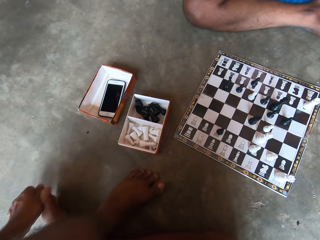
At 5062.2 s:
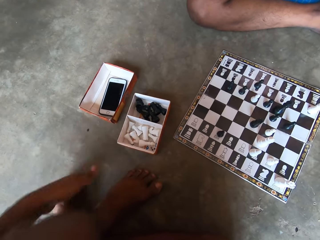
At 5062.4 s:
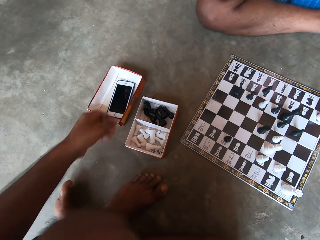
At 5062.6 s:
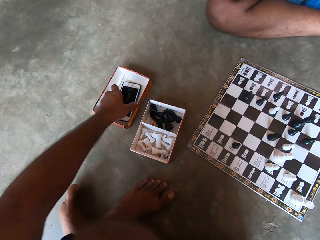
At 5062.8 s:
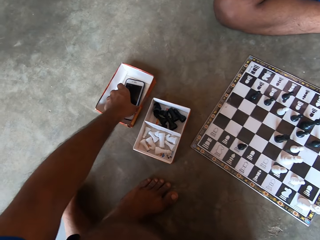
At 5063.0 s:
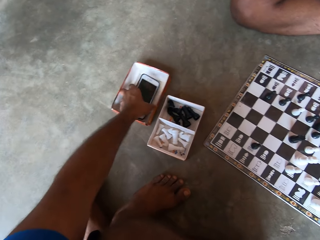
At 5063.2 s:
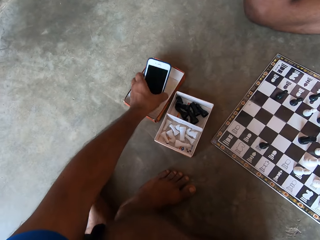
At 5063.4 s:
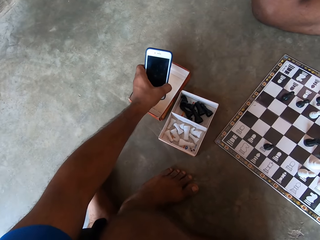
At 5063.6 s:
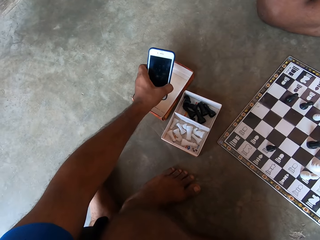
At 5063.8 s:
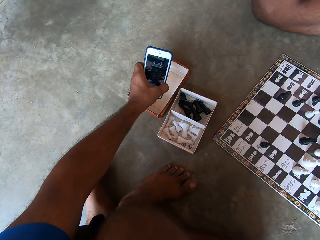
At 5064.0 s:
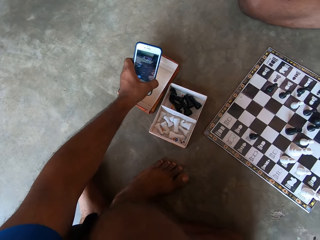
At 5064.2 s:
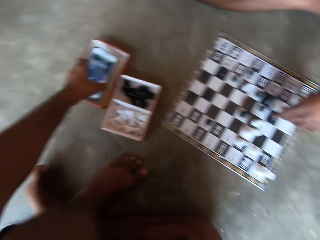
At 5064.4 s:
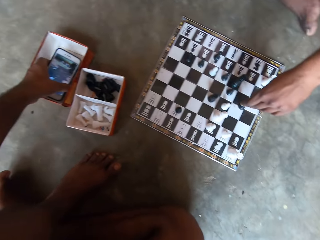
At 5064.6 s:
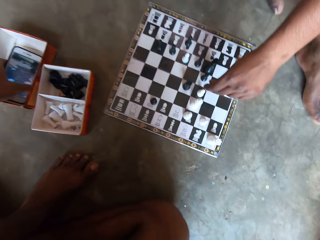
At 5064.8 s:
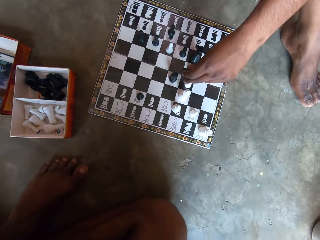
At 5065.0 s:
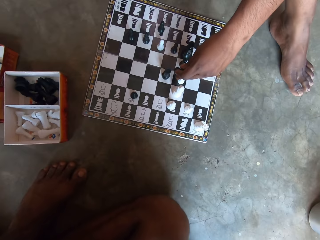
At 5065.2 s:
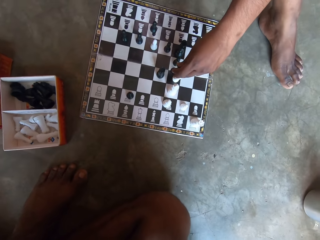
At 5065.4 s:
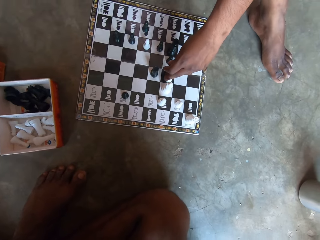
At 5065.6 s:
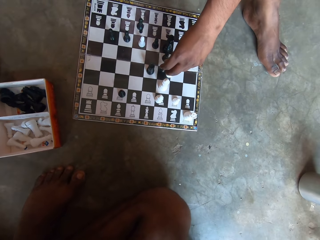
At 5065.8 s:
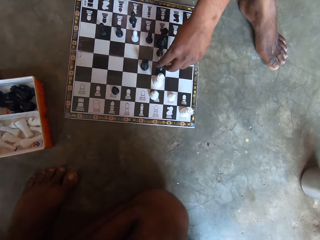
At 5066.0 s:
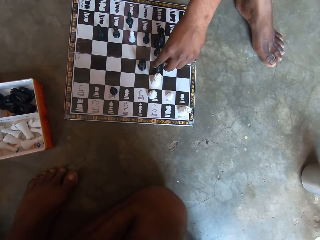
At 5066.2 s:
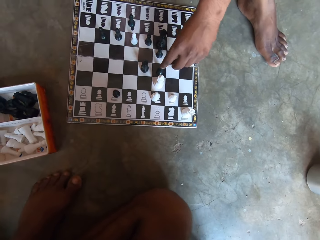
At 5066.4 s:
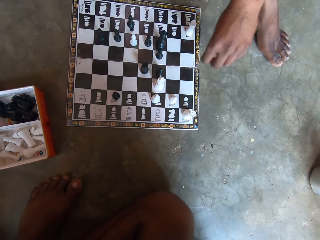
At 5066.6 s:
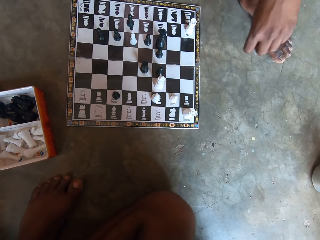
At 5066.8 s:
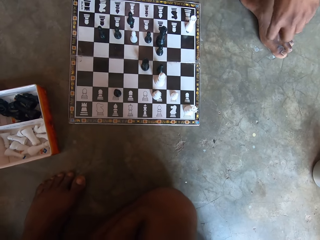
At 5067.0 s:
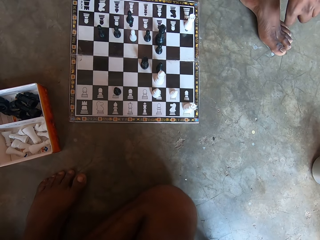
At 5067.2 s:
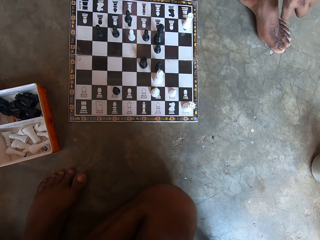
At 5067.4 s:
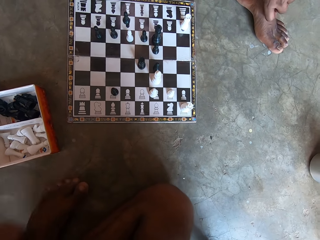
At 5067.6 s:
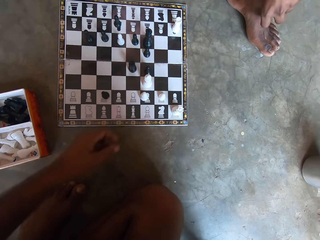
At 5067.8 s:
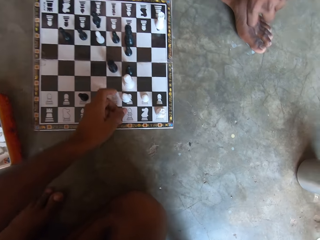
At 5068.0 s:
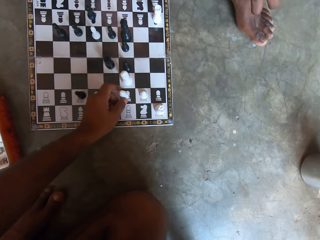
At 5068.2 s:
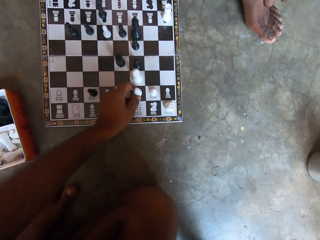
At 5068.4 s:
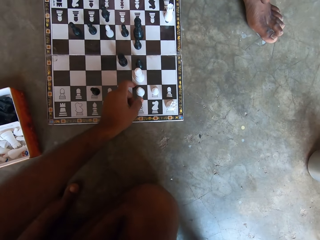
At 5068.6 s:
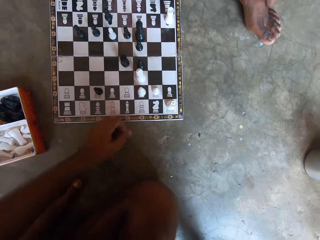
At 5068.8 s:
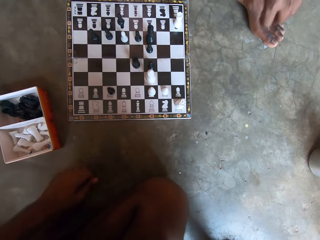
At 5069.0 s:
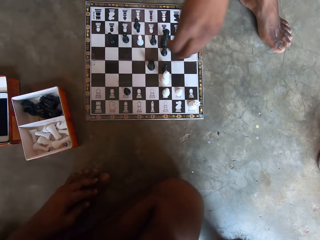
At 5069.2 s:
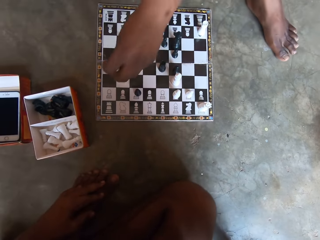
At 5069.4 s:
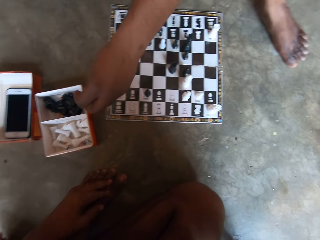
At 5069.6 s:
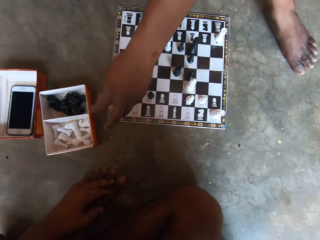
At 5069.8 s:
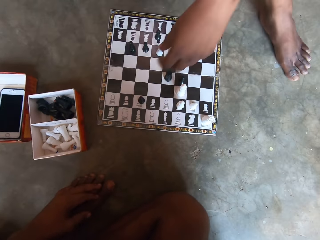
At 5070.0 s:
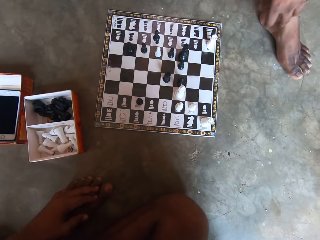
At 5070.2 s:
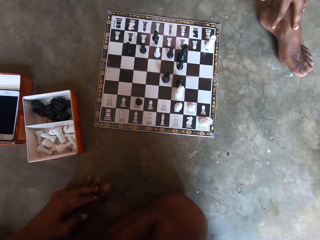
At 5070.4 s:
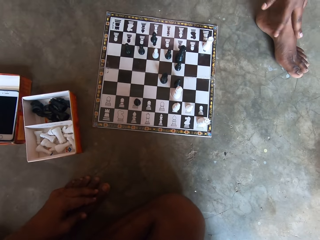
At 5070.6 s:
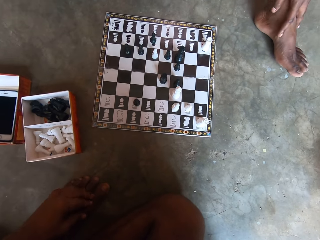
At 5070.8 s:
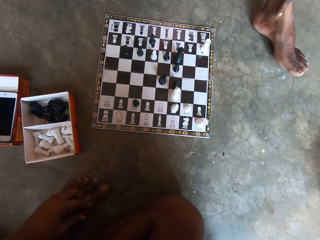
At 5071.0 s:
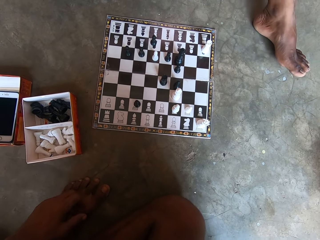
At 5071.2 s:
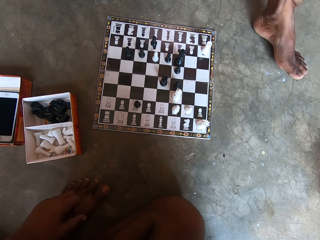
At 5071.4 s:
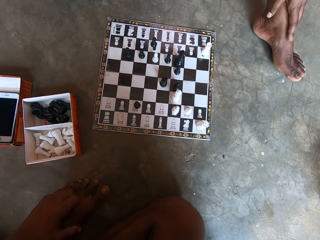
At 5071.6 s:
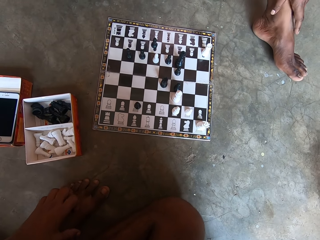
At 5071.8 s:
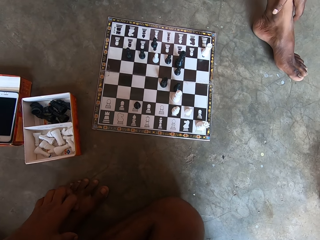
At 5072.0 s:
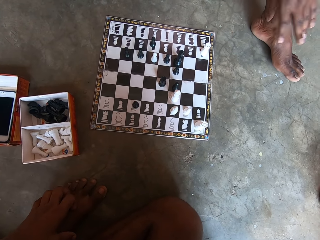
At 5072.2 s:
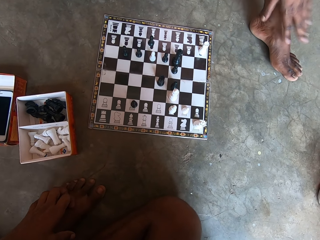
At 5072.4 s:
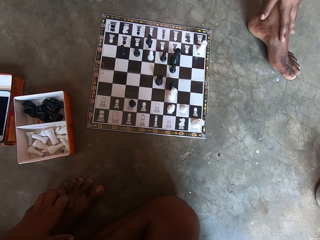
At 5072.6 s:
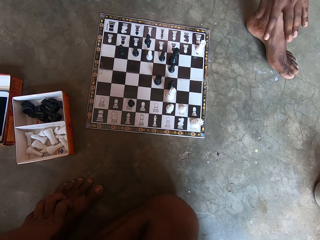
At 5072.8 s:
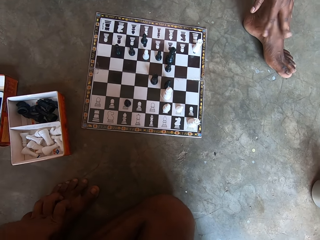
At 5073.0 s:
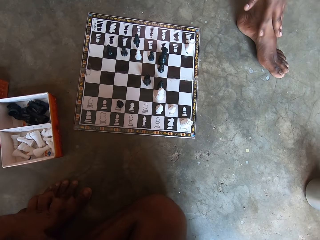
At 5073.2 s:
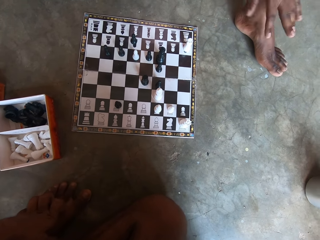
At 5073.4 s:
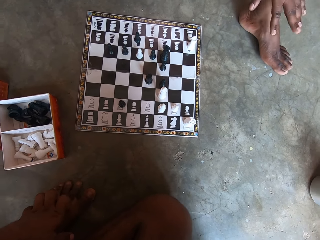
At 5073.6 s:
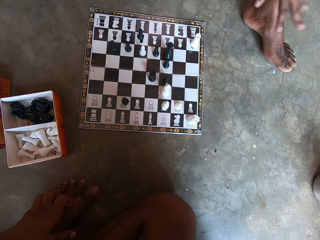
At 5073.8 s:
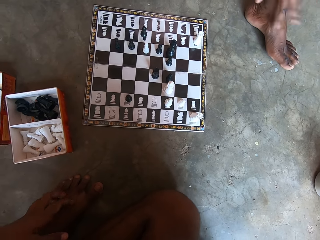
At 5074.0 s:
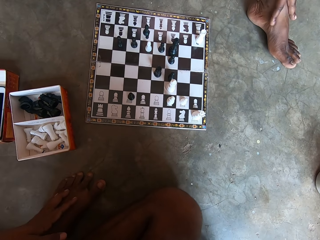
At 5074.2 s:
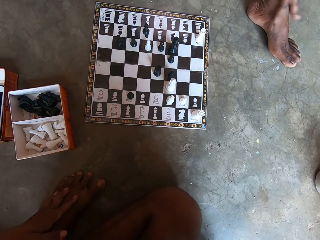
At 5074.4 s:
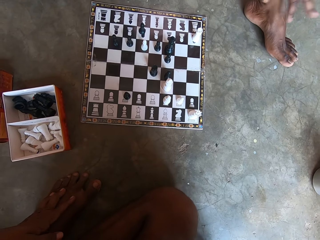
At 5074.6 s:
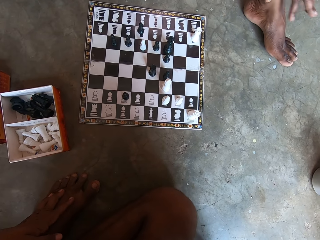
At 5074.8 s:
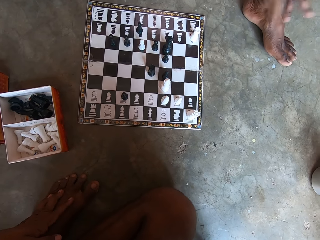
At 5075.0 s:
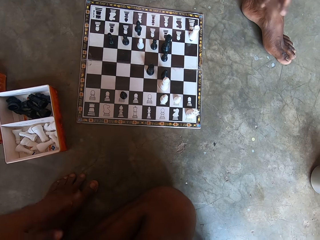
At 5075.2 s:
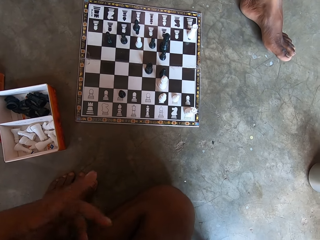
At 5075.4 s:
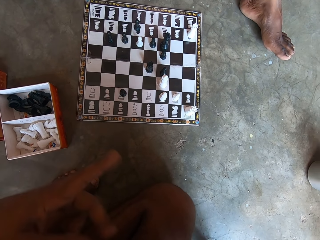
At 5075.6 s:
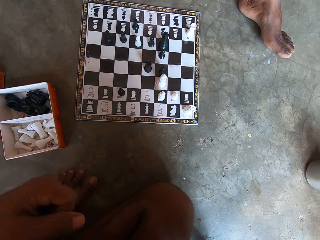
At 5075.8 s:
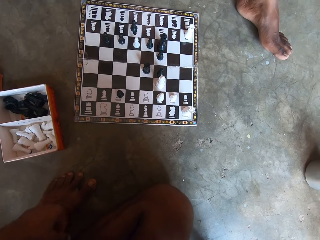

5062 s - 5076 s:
The camera wearer picks up the phone in the carton on the floor. A man holds a chess piece. The man checks the chess piece and unhands the chess piece. The camera wearer adjusts the chess piece. They hold the chess piece and unhand the chess piece. The man holds the chess piece. The man drops the chess piece in the carton. The man unhands the chess piece and hits the feet.

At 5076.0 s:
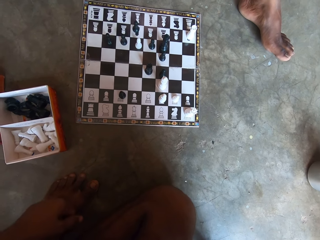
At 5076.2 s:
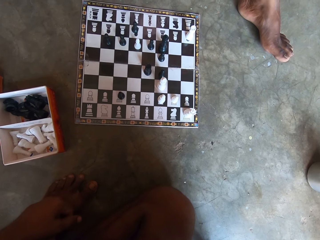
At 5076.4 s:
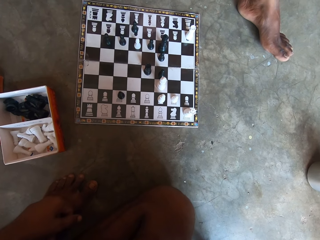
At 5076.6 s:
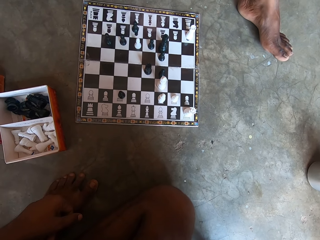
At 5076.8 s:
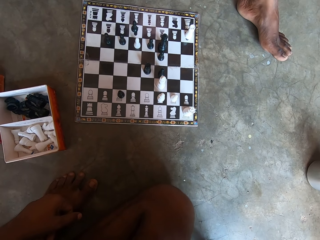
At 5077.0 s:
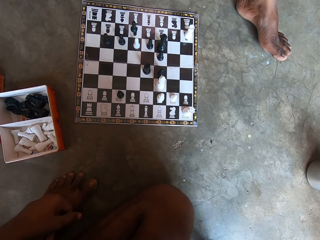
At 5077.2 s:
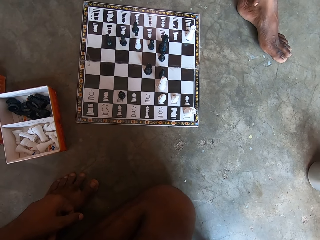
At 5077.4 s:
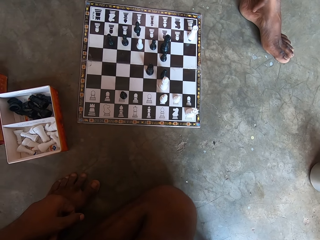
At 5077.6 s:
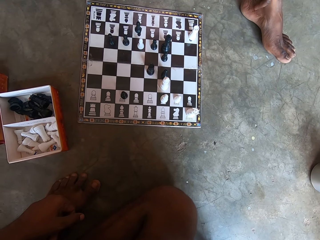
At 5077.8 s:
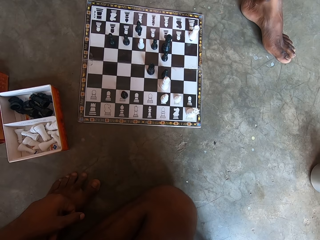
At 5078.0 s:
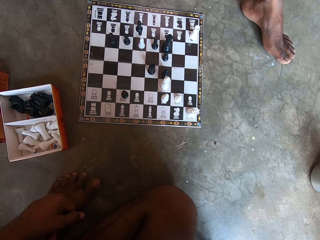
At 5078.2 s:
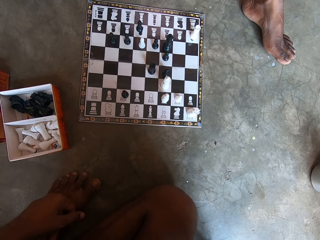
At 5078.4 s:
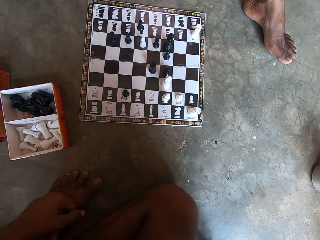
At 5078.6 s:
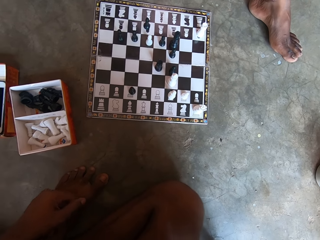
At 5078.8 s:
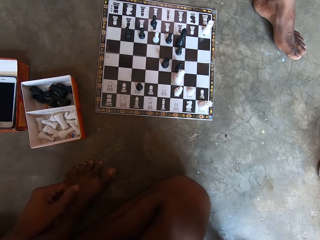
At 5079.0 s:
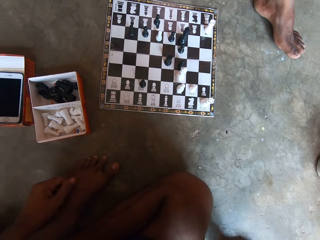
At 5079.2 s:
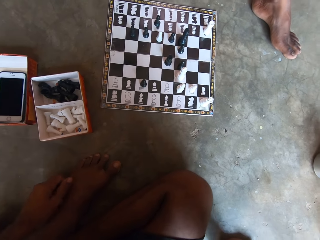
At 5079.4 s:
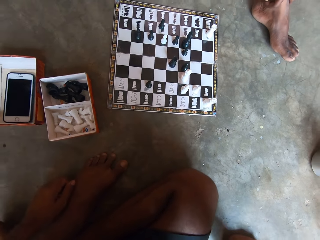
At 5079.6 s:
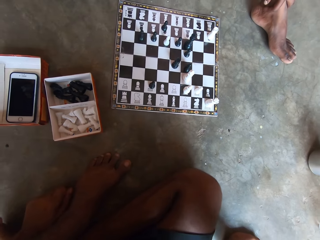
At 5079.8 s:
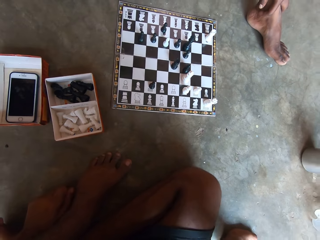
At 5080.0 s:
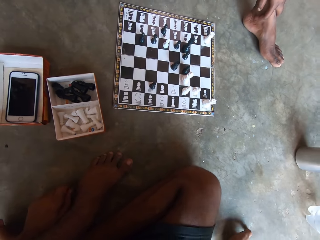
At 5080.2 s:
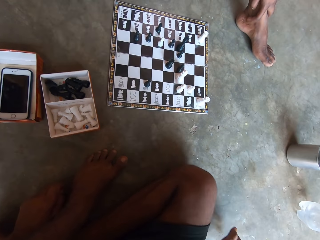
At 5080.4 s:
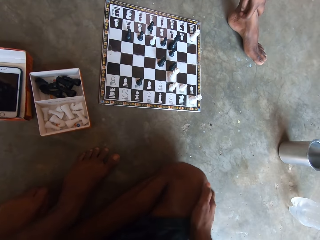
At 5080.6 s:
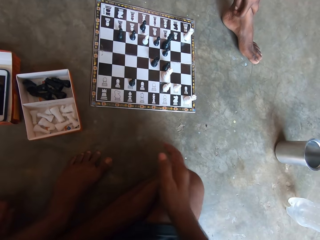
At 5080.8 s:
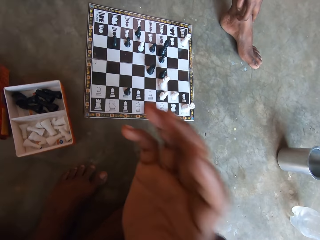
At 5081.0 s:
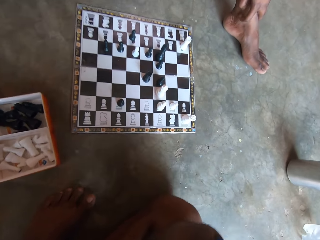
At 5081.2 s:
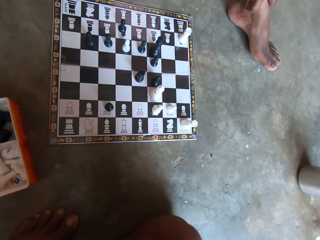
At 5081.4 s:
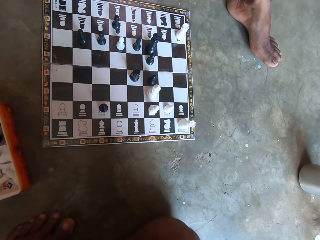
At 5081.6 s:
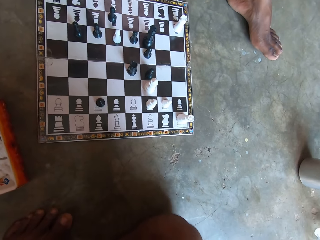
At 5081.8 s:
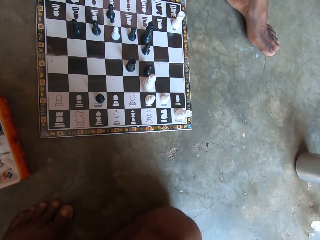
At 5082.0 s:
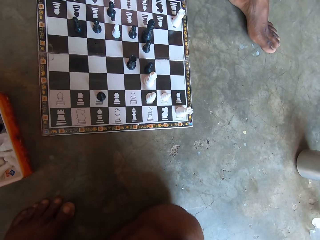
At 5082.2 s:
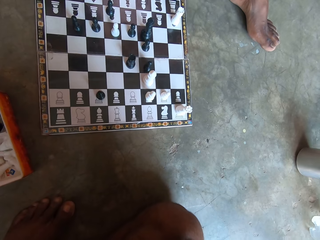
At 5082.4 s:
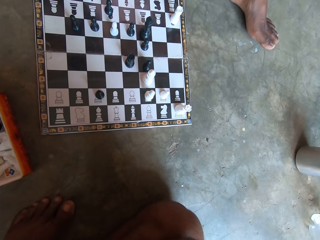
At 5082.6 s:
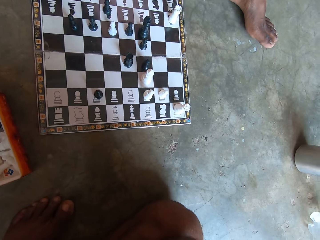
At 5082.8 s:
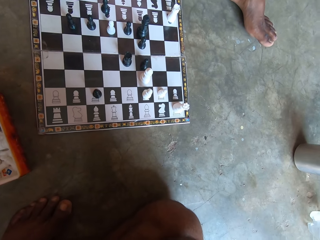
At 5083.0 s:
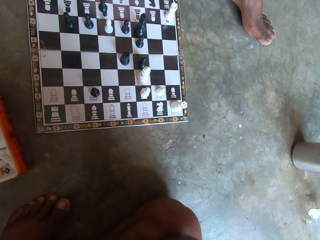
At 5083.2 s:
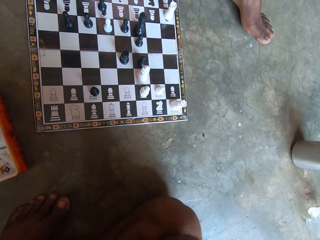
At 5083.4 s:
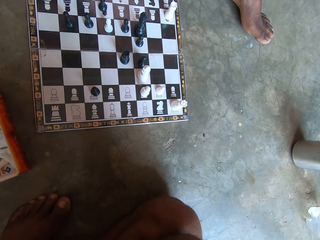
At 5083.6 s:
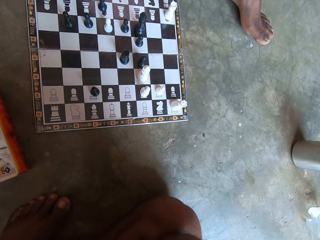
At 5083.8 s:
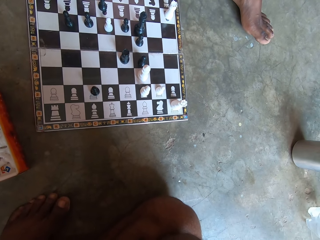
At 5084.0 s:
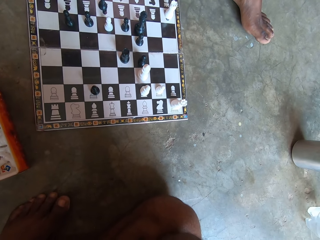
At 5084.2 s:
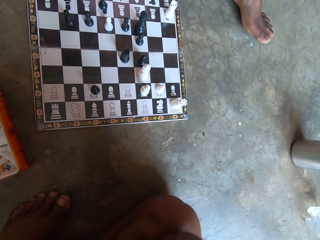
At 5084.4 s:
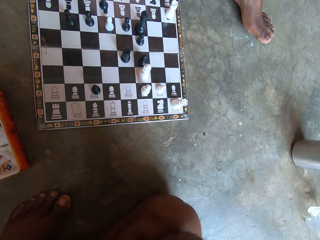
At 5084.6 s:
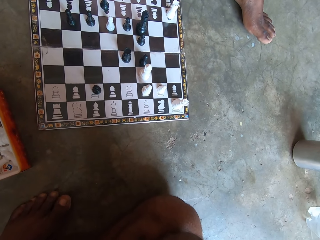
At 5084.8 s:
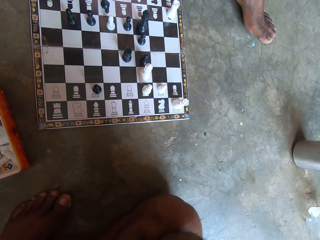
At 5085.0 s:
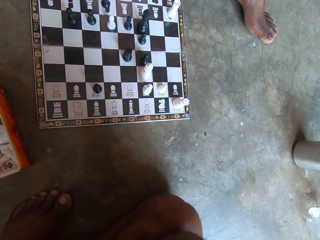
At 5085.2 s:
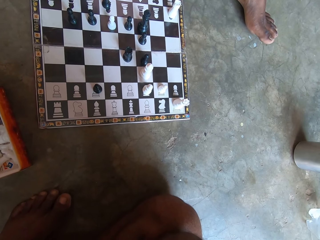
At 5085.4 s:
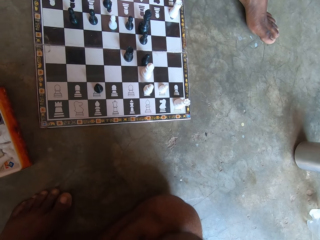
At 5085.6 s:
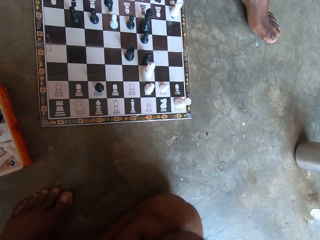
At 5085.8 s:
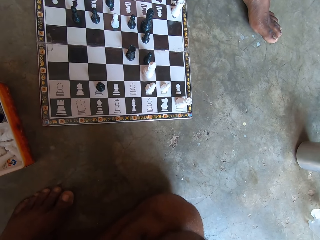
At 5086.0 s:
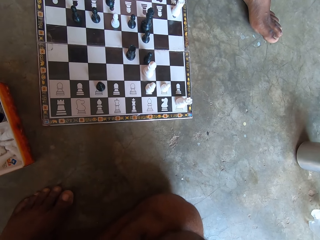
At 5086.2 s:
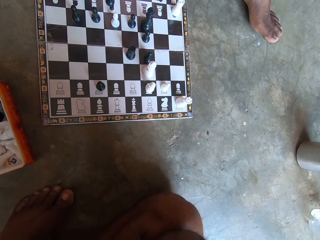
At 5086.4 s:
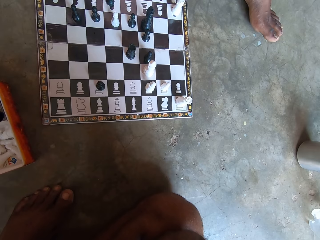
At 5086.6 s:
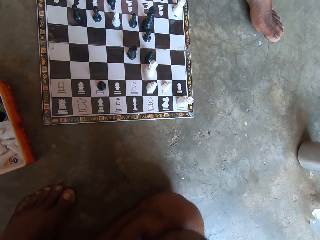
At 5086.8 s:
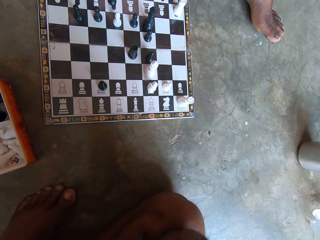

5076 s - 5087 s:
The camera wearer lifts the hand.
